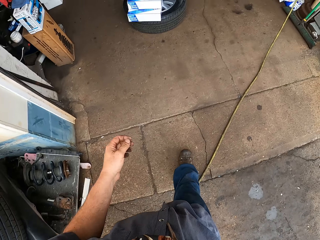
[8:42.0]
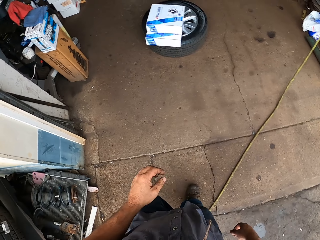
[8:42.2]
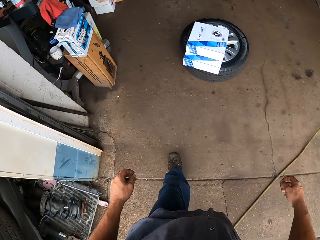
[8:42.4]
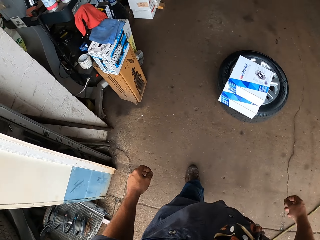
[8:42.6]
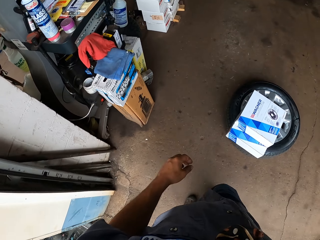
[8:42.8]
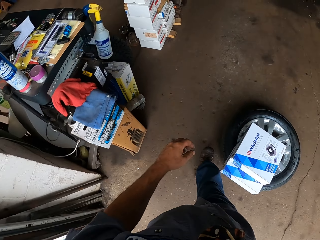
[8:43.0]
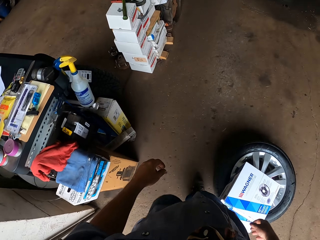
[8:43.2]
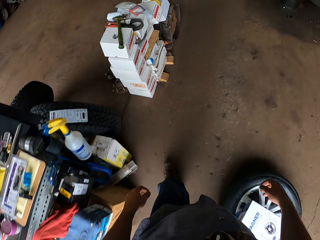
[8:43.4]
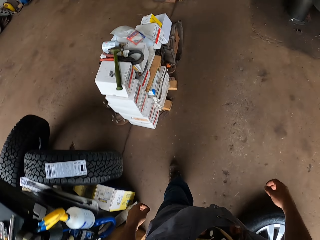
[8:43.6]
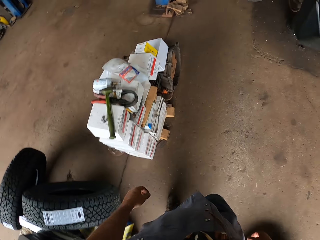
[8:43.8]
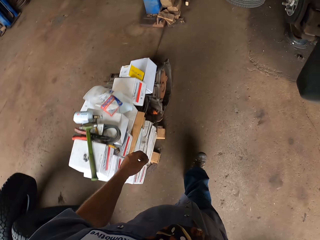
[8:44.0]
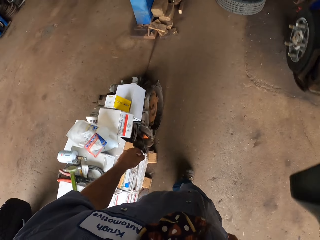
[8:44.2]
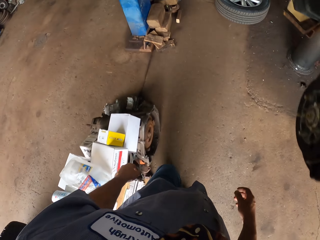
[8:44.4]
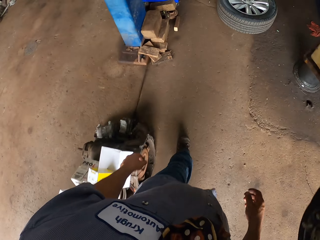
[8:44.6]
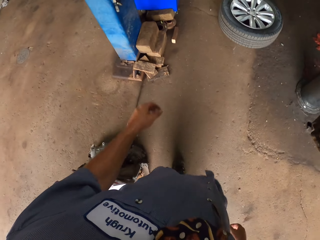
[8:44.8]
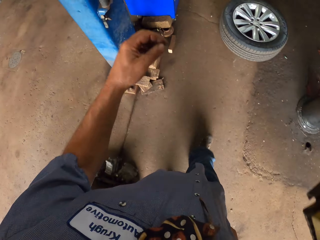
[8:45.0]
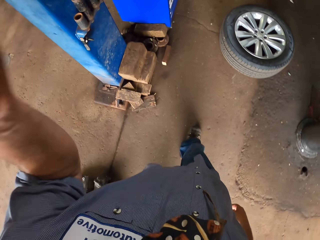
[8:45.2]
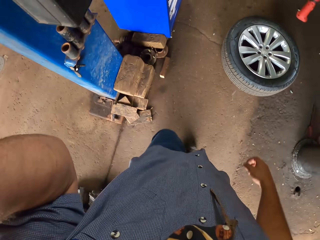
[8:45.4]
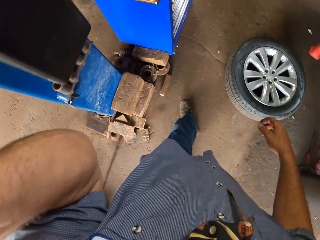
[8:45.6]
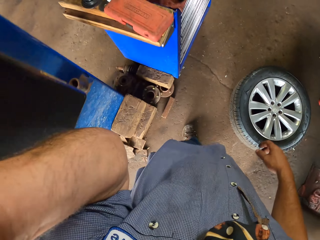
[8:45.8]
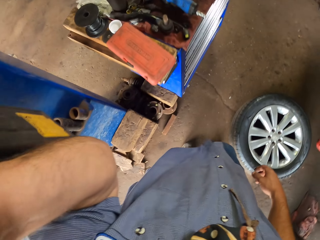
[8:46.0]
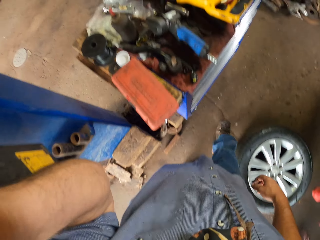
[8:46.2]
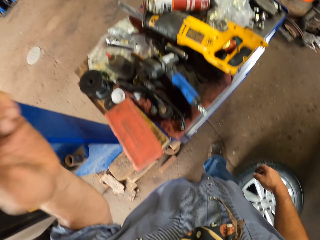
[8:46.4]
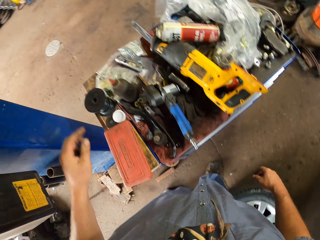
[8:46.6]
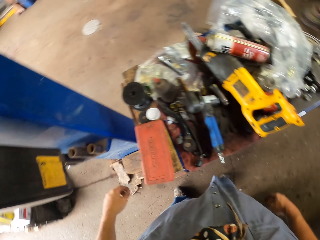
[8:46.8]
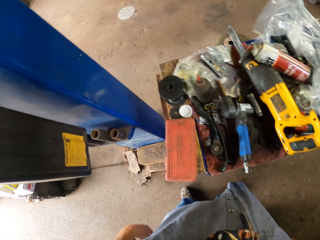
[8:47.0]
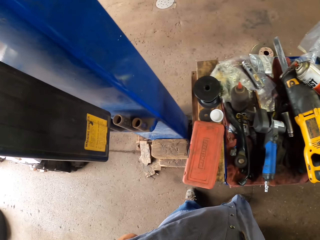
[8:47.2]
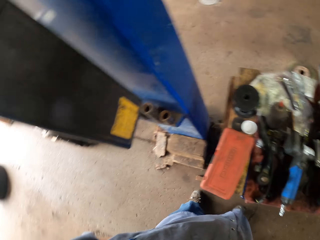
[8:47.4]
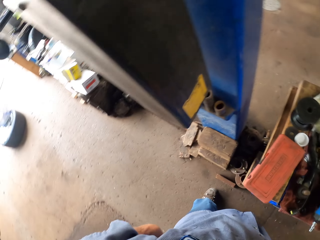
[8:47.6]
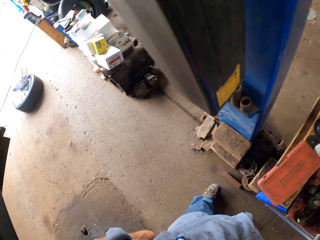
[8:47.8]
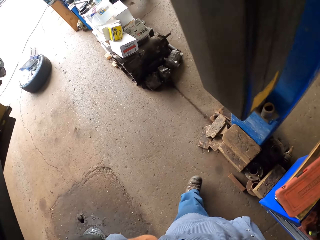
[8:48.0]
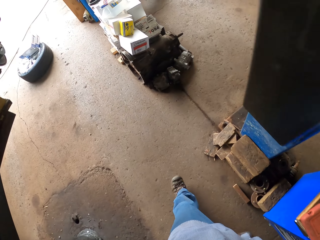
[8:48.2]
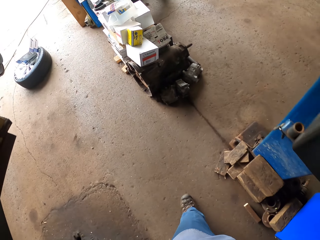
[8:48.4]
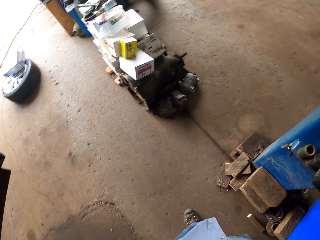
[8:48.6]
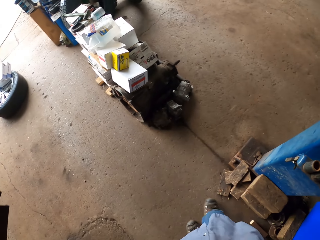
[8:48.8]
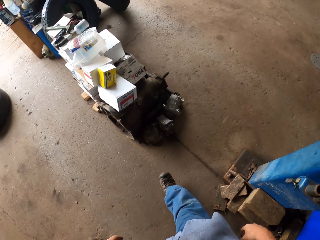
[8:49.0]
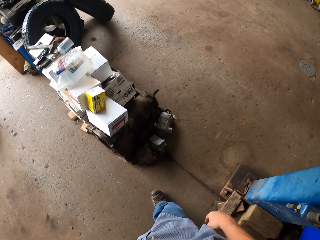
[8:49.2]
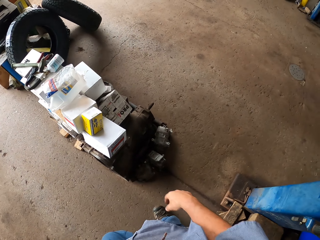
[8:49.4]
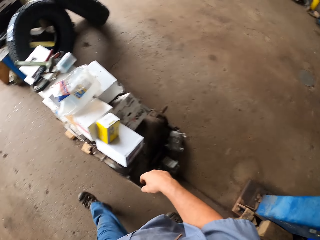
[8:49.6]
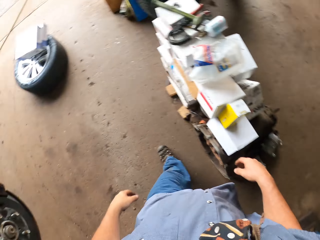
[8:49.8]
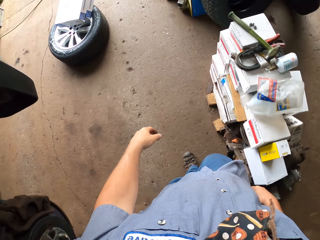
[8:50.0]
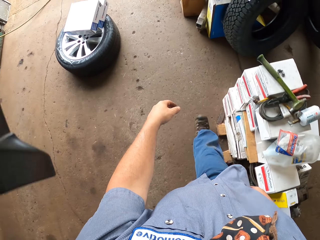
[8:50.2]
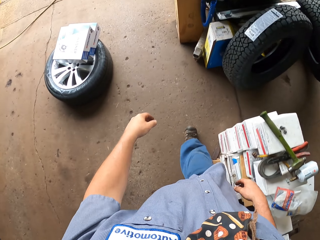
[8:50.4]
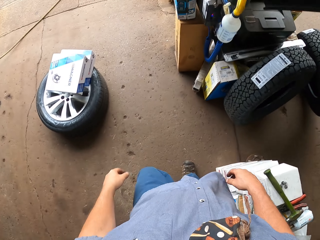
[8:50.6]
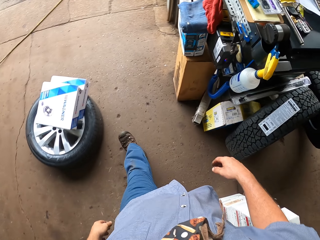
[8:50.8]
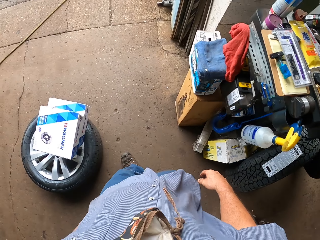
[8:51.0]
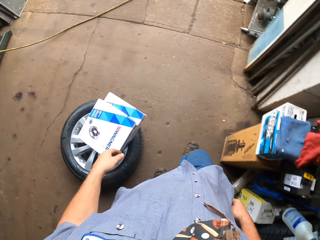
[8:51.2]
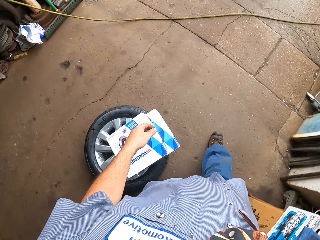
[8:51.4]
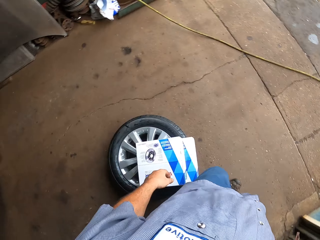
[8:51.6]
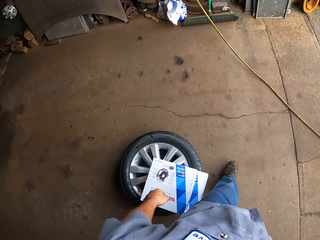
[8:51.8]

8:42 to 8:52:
The camera wearer walks in the garage.

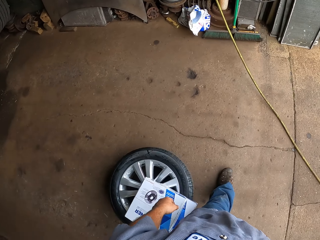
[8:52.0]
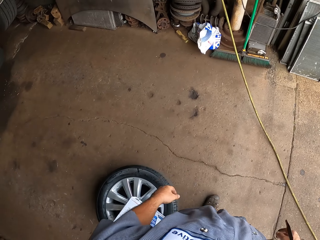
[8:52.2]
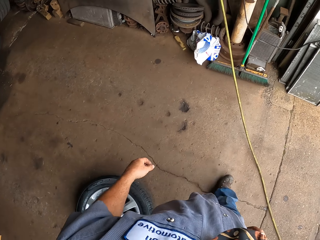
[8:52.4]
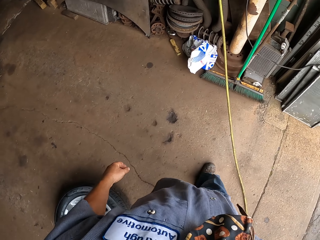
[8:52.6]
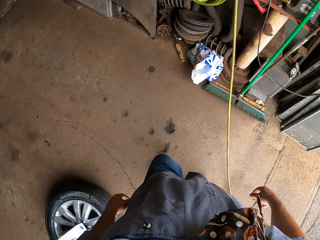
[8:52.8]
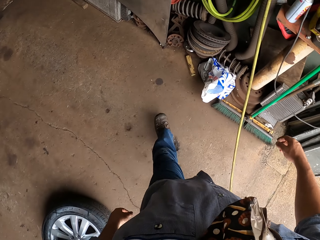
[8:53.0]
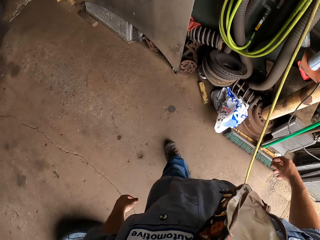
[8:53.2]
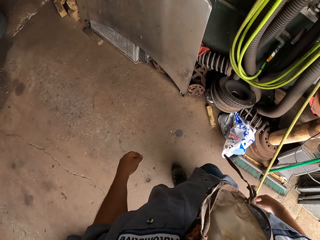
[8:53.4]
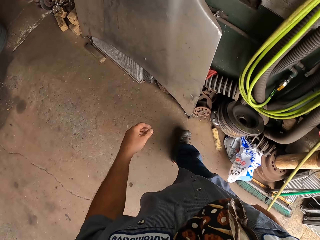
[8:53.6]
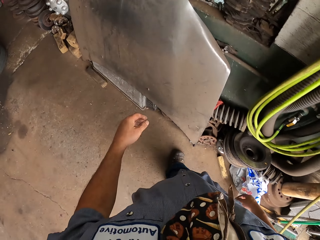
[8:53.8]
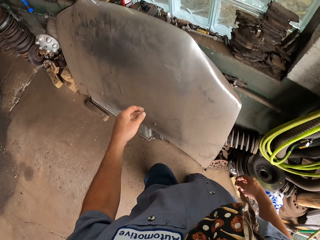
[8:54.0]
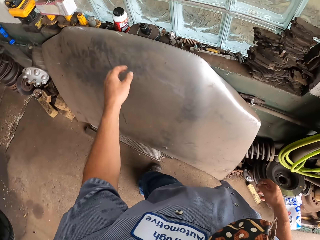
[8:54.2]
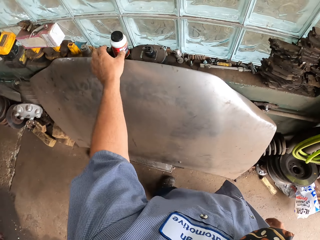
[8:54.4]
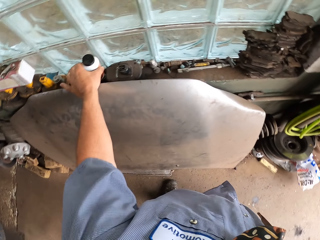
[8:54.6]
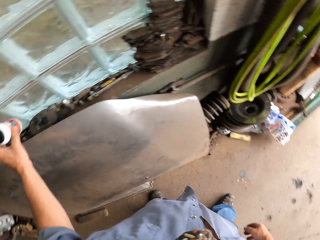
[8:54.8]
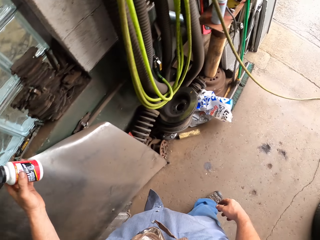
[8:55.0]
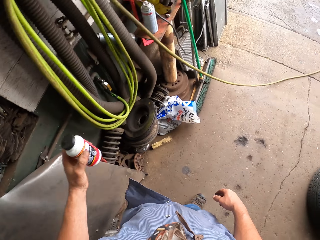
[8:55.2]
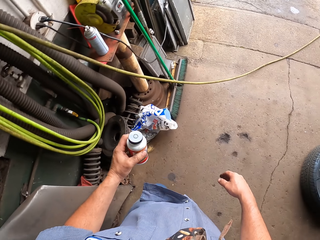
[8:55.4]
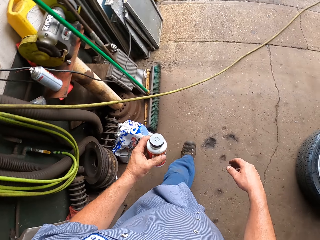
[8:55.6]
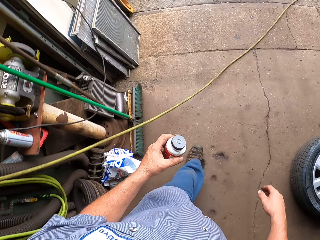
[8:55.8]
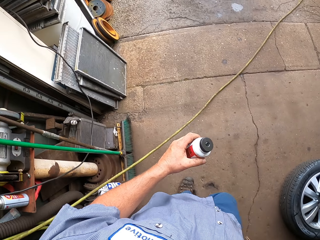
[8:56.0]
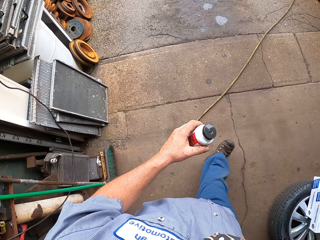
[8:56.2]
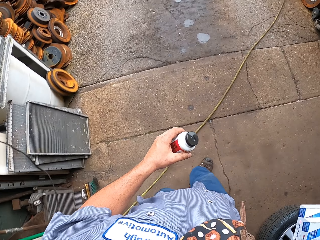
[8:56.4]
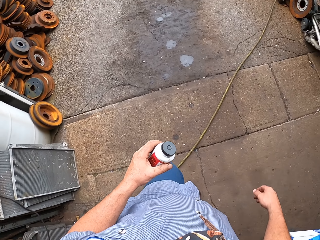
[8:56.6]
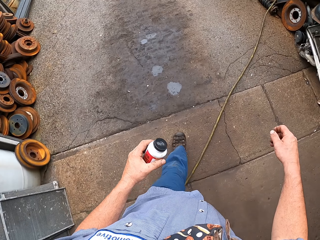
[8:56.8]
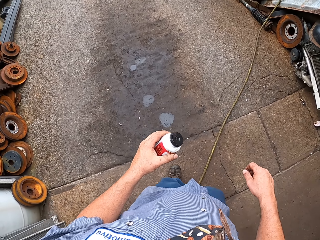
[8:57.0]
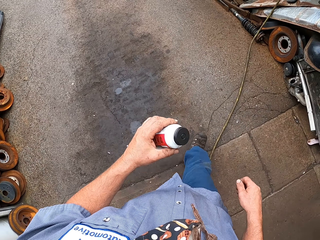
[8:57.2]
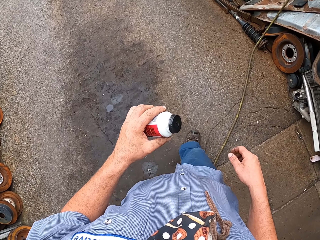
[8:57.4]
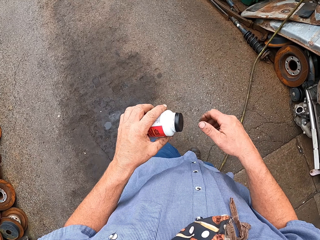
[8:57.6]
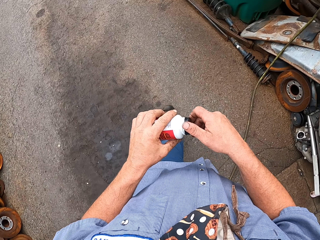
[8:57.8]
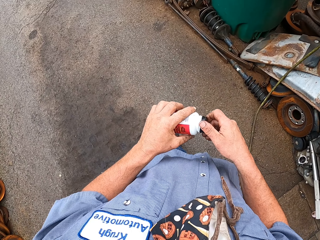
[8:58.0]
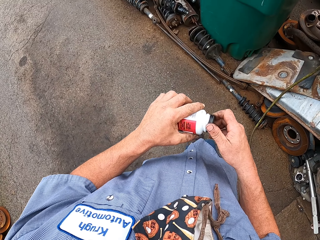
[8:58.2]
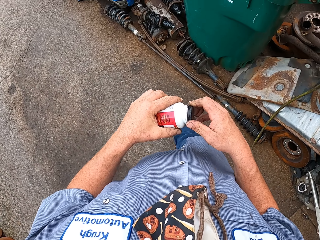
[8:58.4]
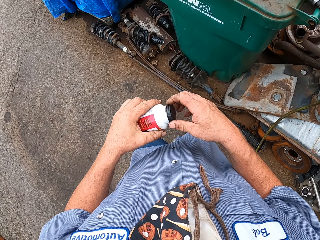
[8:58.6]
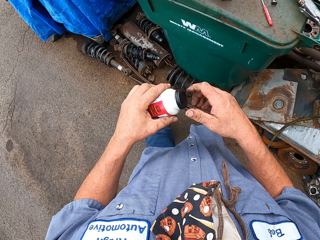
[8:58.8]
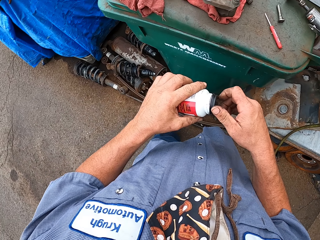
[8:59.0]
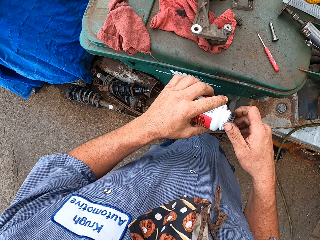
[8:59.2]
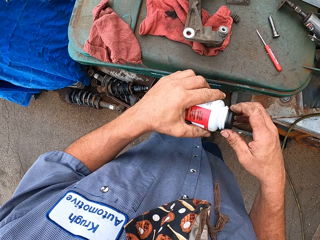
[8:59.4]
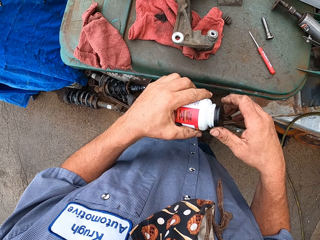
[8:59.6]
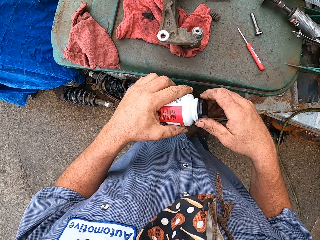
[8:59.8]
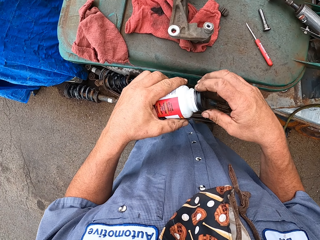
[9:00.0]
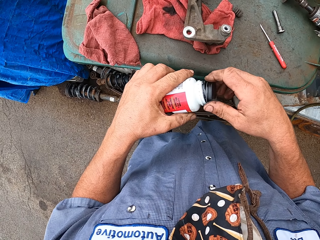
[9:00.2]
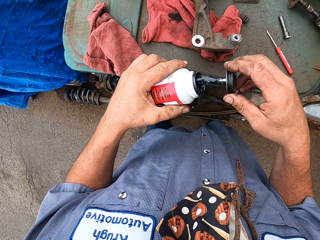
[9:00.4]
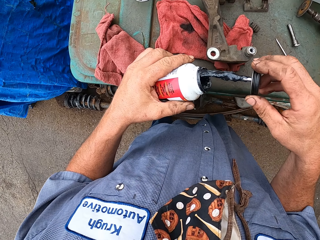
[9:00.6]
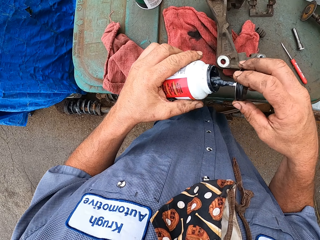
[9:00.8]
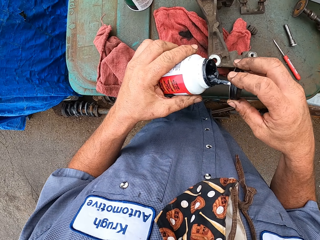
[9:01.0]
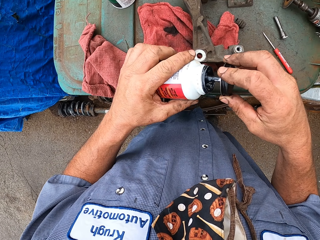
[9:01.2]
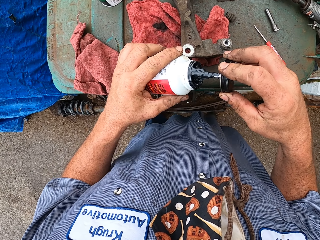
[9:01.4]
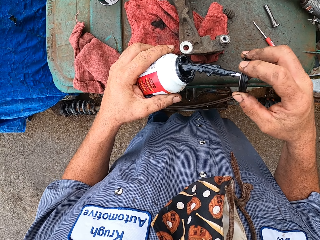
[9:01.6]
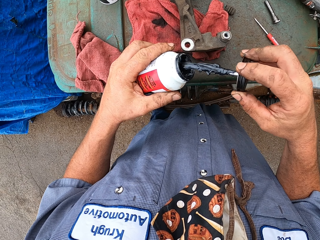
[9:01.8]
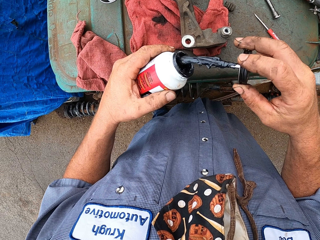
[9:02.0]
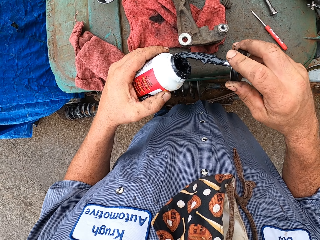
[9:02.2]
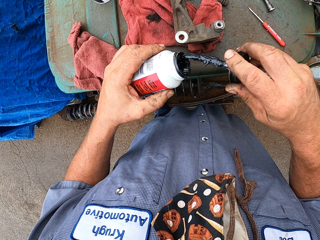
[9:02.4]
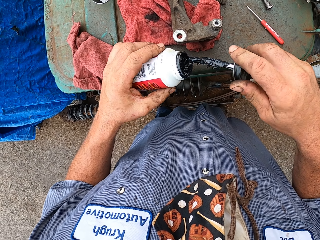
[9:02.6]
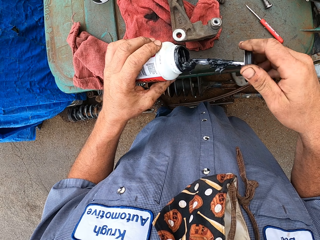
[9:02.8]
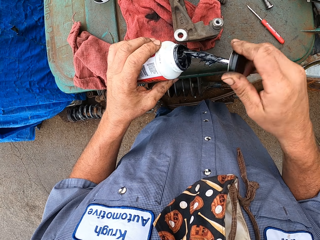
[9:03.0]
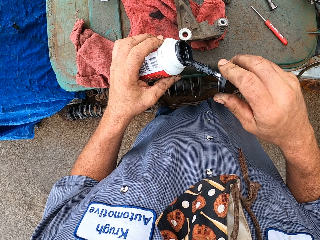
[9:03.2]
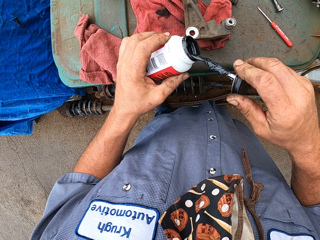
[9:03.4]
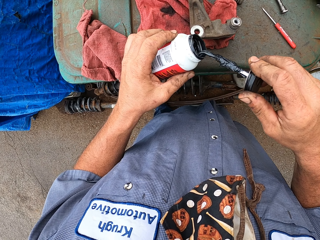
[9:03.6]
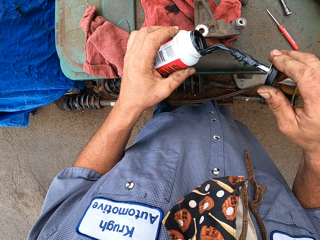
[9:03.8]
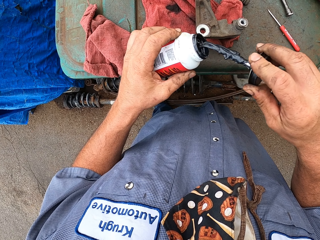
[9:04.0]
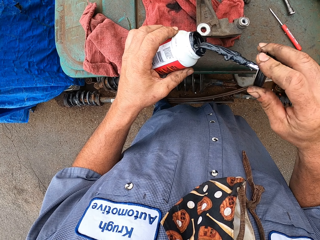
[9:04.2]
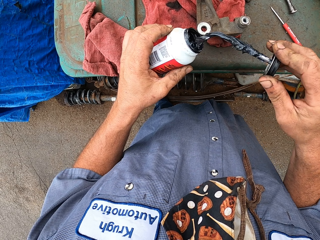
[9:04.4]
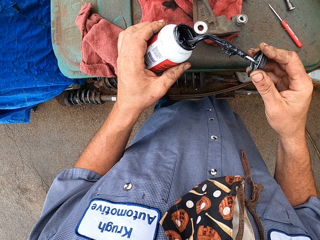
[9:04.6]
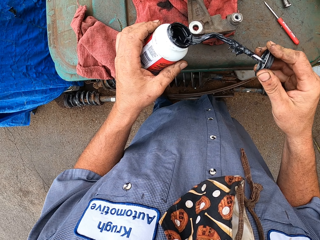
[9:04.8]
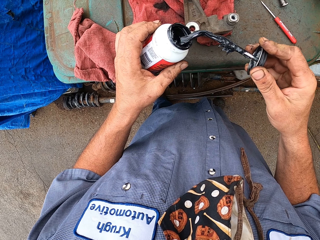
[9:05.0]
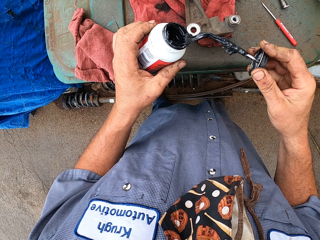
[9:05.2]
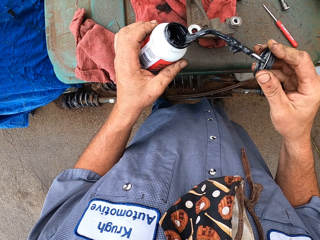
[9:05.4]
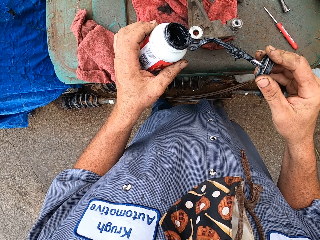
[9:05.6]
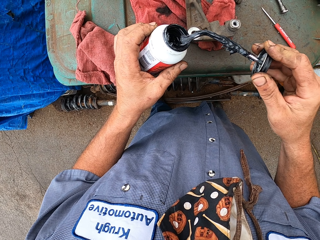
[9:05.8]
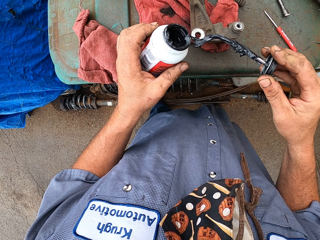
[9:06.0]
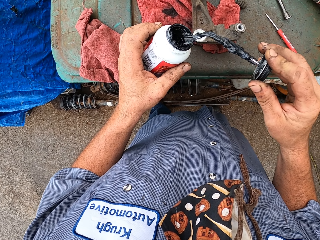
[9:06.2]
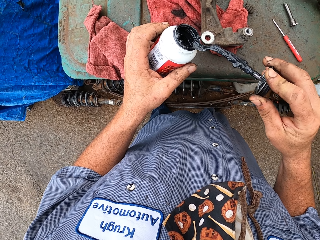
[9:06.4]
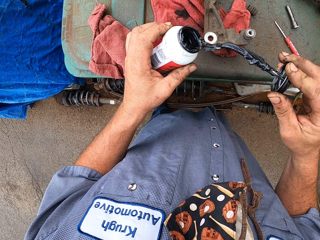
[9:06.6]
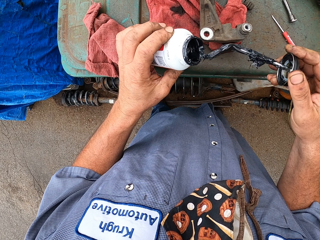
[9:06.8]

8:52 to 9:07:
The camera wearer takes a bottle of paint. They walk in the garage. They open the lid of something. They scoop the grease with a brush.
